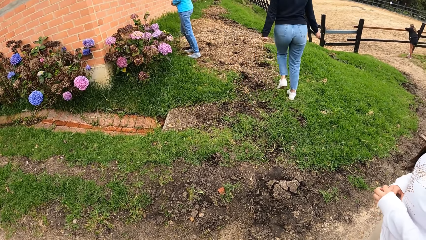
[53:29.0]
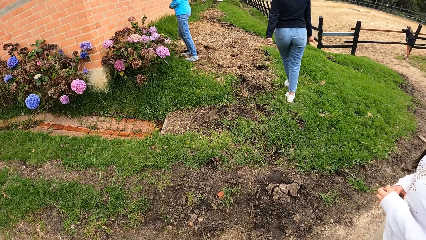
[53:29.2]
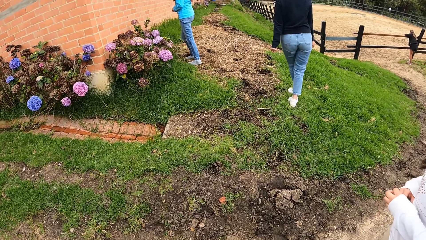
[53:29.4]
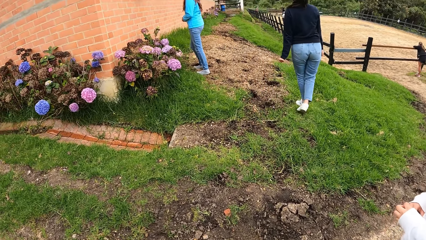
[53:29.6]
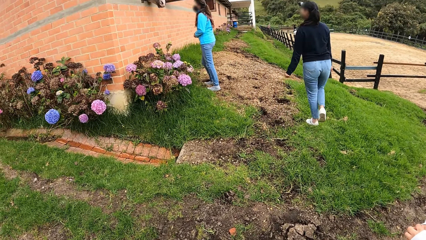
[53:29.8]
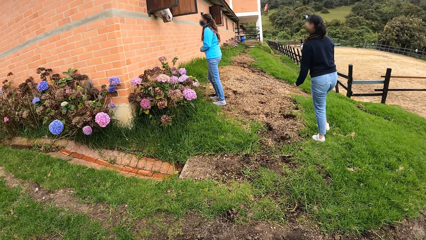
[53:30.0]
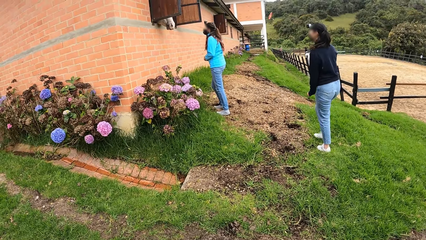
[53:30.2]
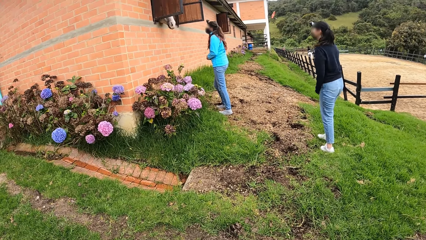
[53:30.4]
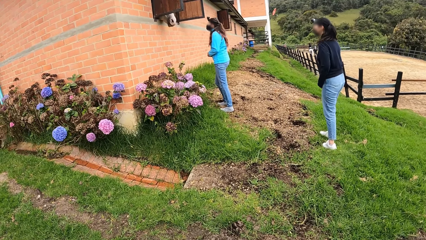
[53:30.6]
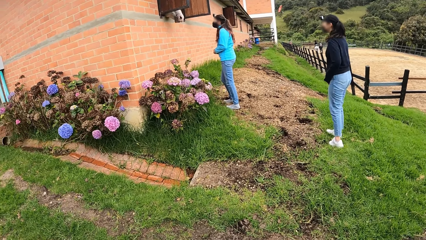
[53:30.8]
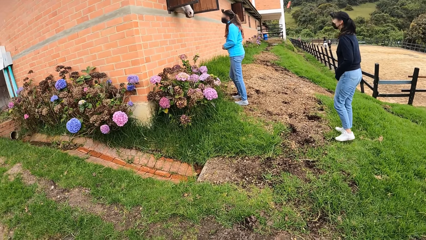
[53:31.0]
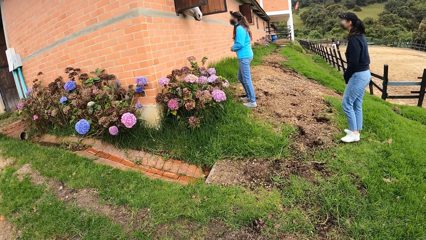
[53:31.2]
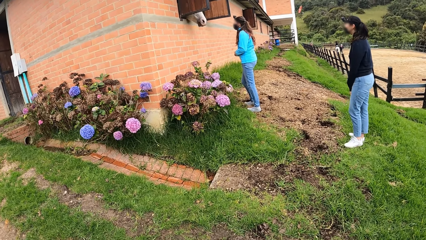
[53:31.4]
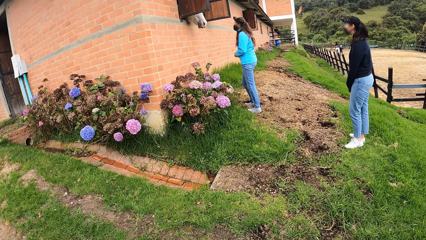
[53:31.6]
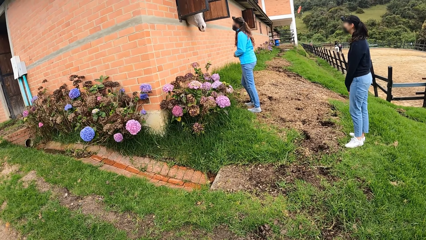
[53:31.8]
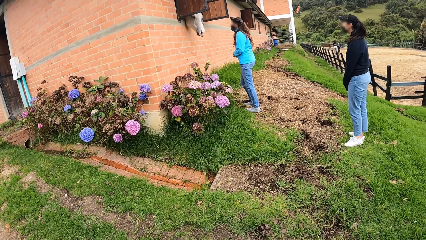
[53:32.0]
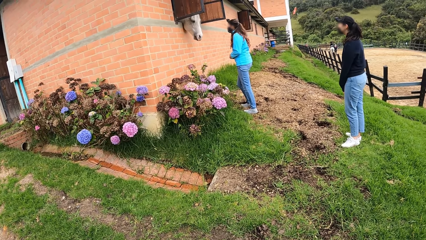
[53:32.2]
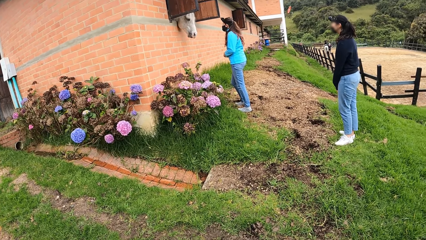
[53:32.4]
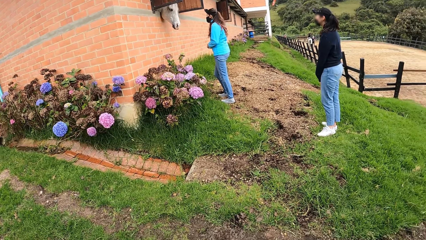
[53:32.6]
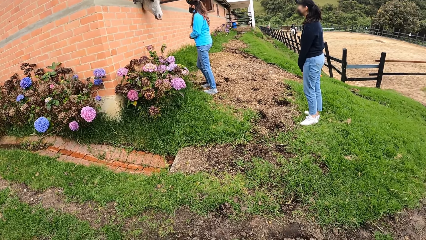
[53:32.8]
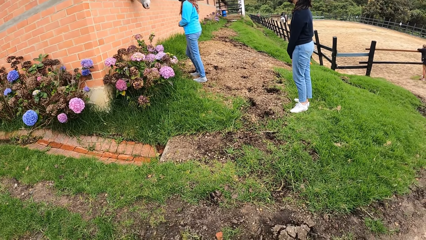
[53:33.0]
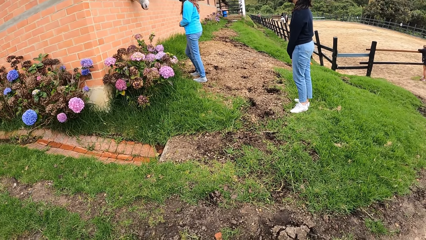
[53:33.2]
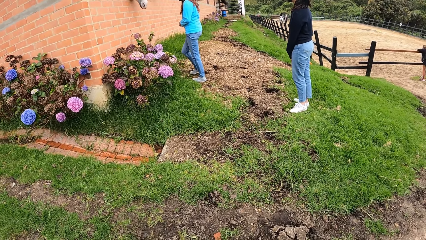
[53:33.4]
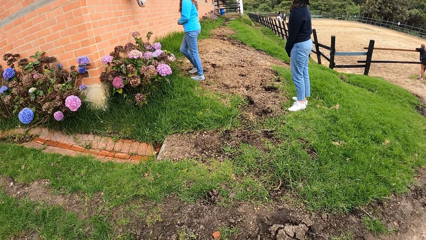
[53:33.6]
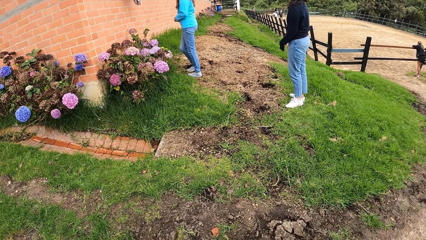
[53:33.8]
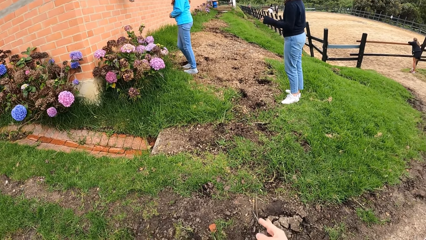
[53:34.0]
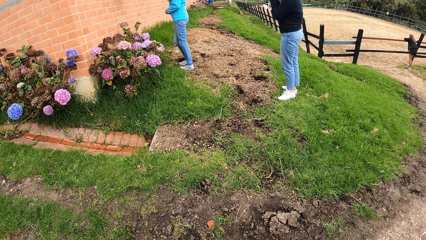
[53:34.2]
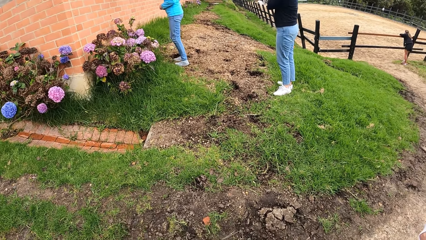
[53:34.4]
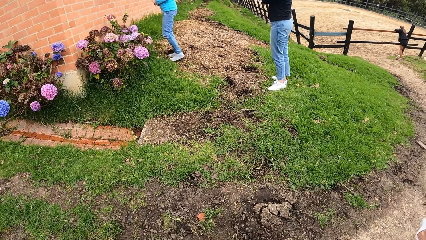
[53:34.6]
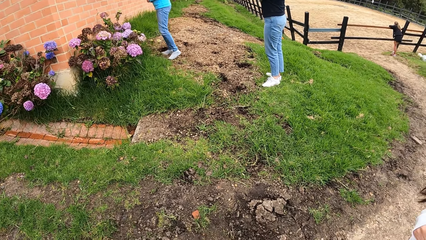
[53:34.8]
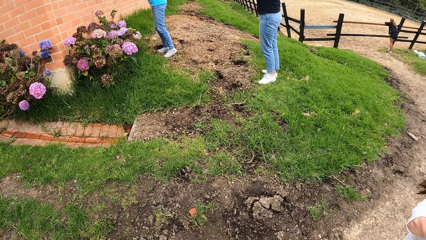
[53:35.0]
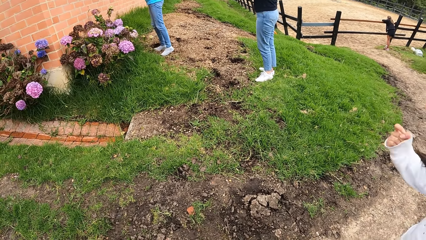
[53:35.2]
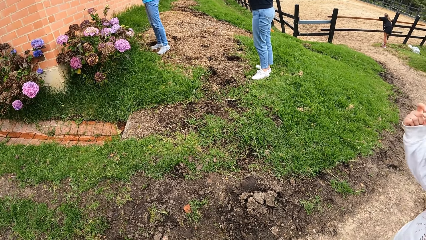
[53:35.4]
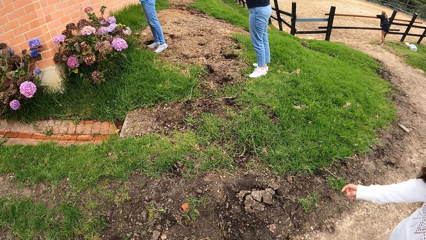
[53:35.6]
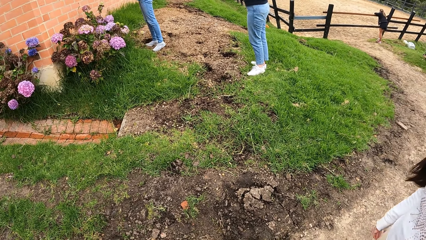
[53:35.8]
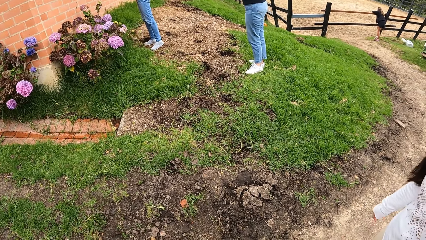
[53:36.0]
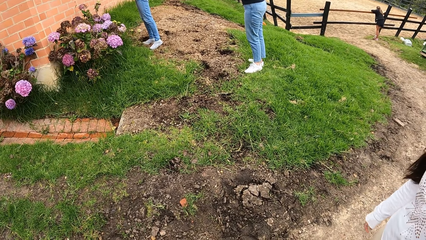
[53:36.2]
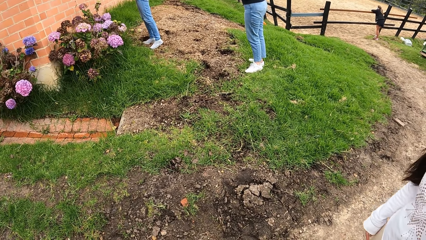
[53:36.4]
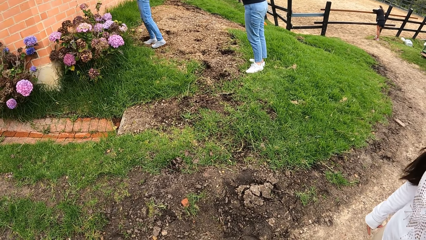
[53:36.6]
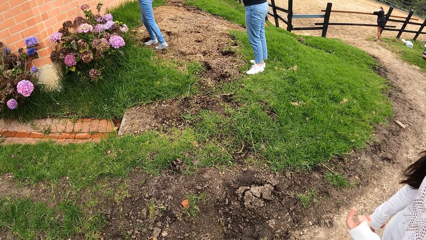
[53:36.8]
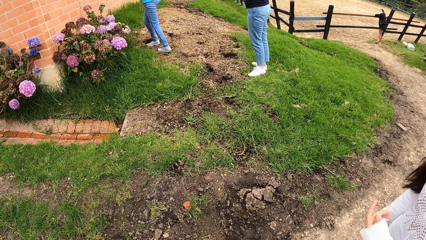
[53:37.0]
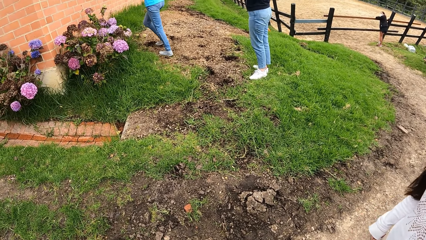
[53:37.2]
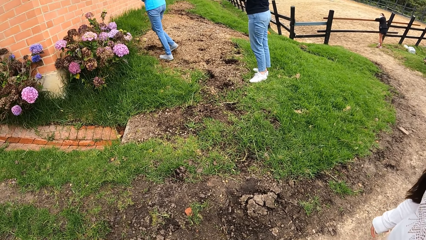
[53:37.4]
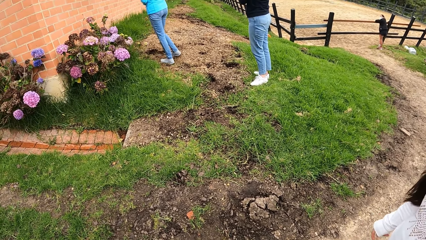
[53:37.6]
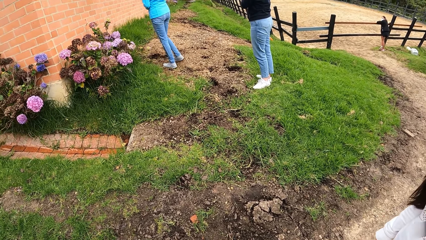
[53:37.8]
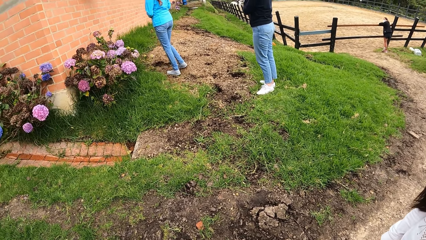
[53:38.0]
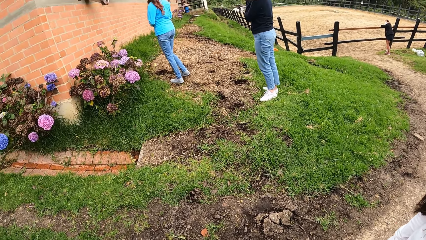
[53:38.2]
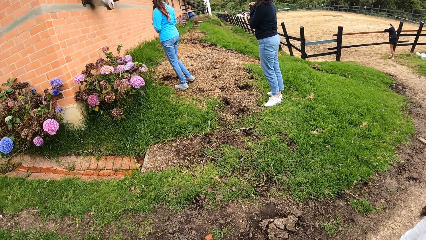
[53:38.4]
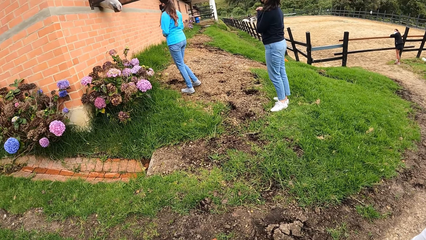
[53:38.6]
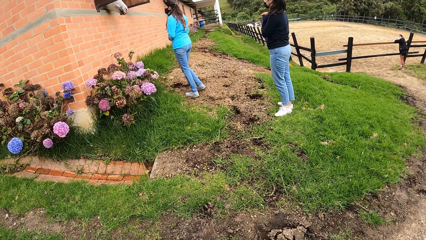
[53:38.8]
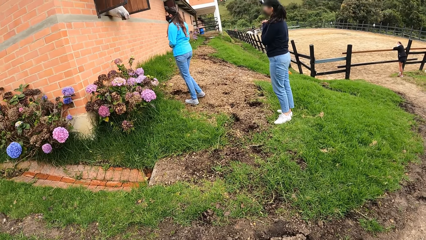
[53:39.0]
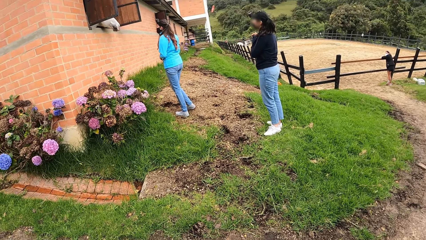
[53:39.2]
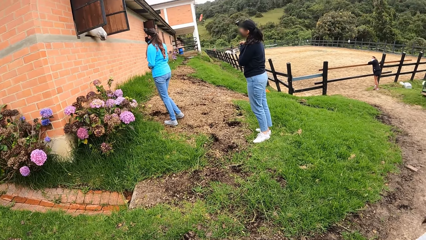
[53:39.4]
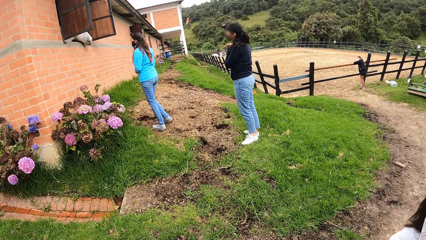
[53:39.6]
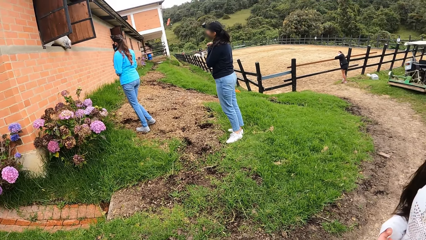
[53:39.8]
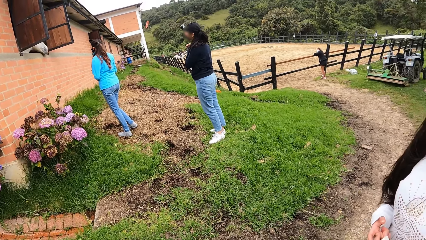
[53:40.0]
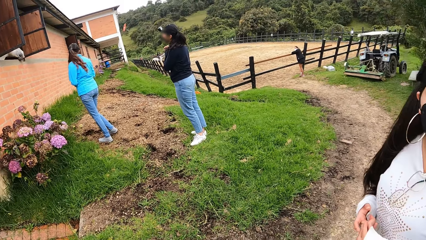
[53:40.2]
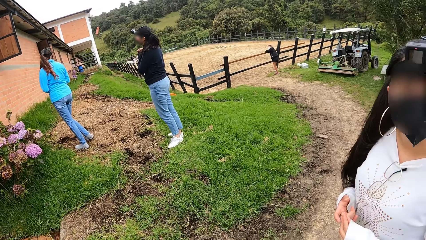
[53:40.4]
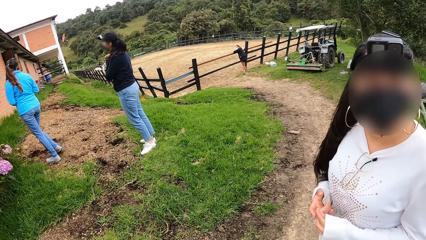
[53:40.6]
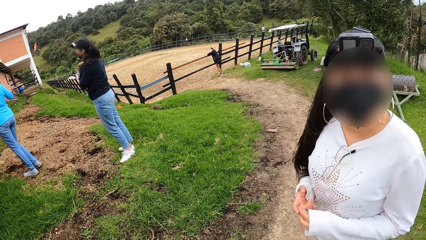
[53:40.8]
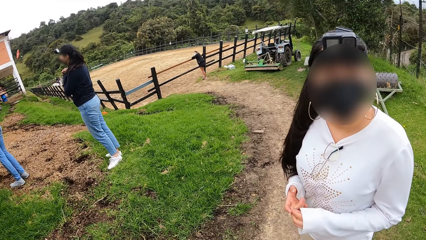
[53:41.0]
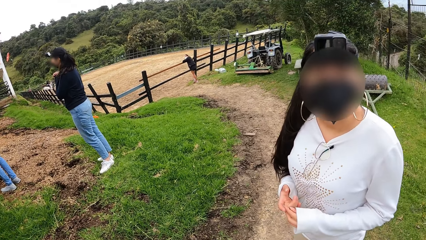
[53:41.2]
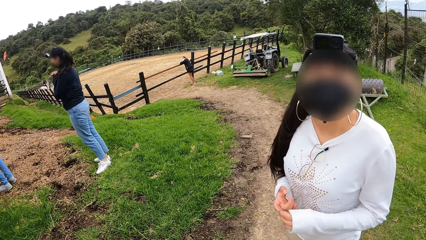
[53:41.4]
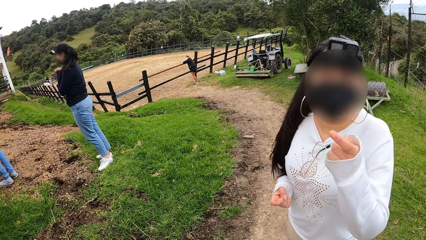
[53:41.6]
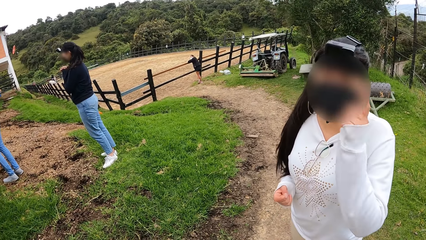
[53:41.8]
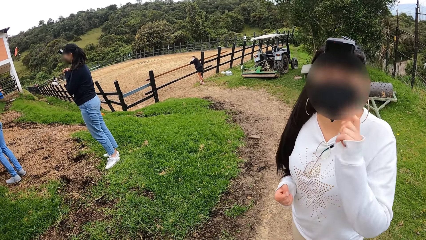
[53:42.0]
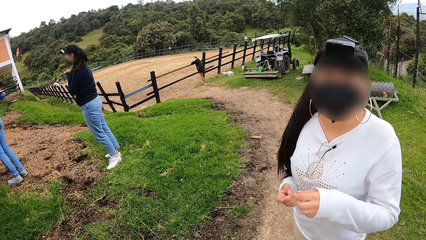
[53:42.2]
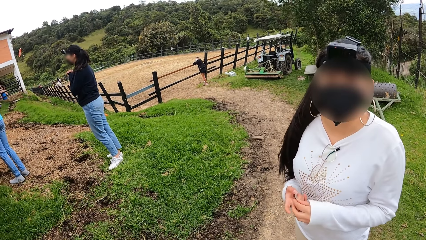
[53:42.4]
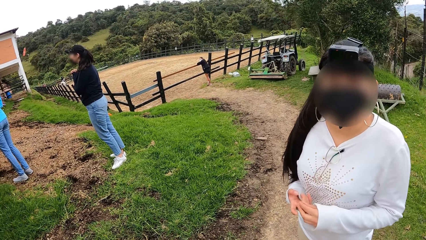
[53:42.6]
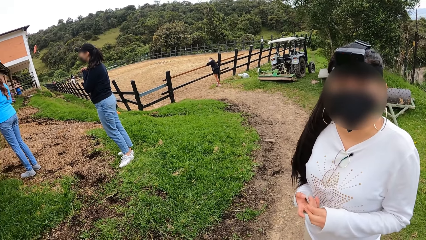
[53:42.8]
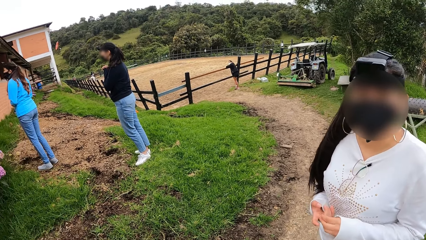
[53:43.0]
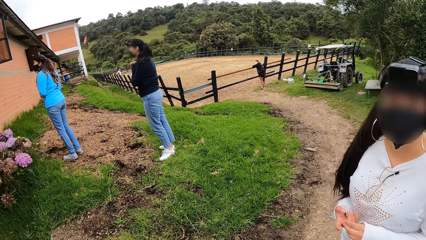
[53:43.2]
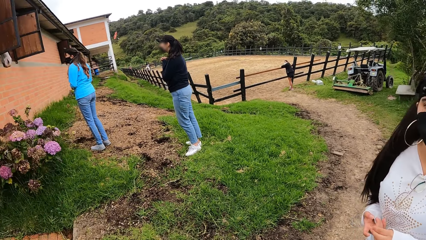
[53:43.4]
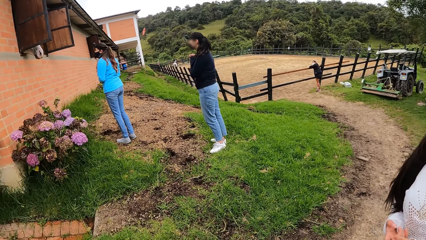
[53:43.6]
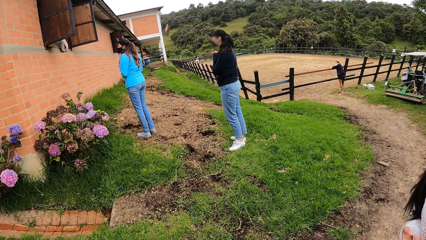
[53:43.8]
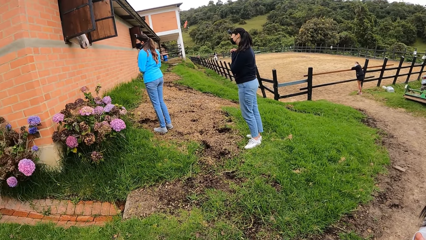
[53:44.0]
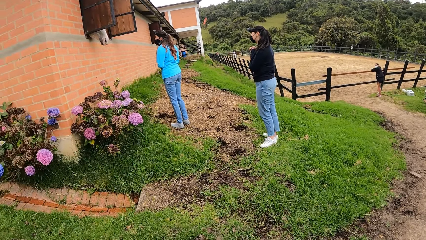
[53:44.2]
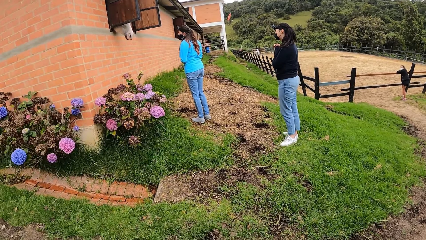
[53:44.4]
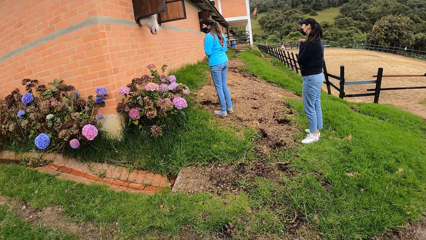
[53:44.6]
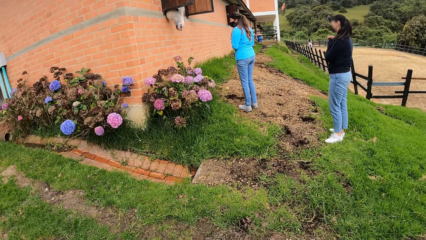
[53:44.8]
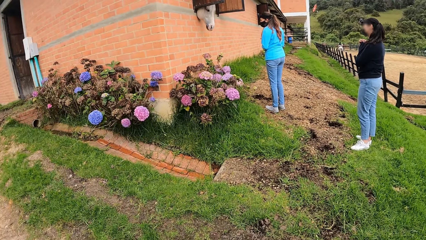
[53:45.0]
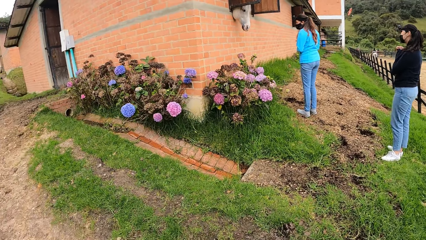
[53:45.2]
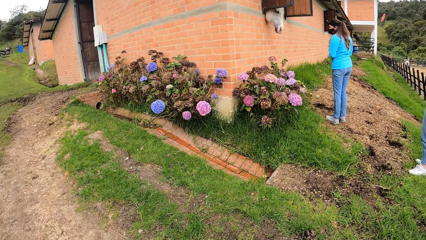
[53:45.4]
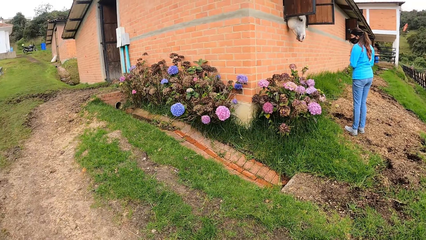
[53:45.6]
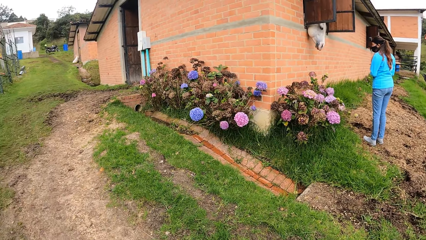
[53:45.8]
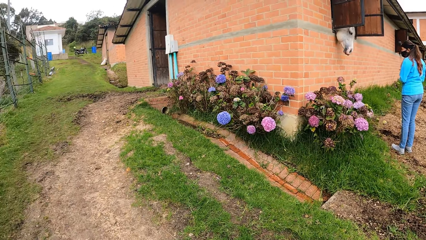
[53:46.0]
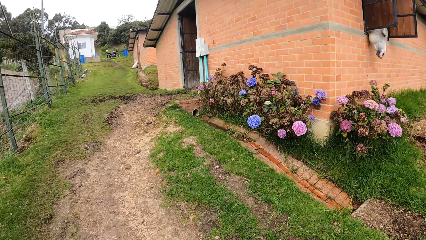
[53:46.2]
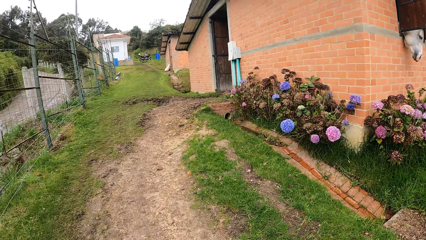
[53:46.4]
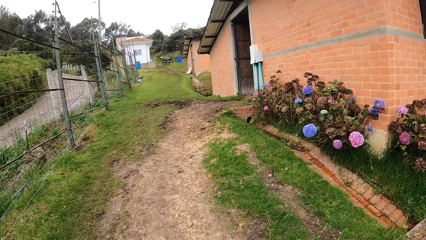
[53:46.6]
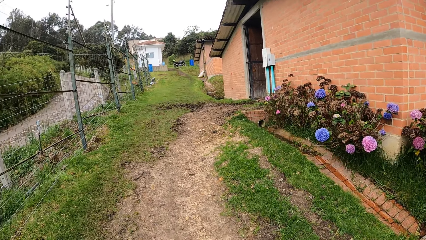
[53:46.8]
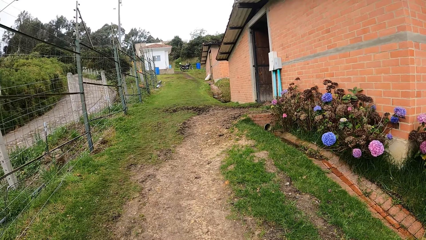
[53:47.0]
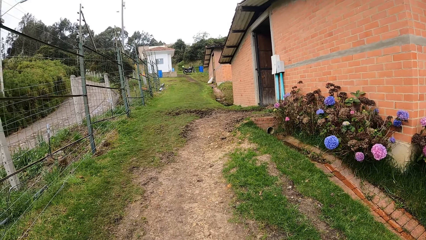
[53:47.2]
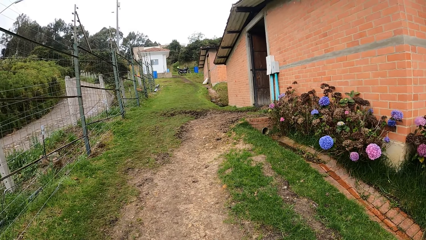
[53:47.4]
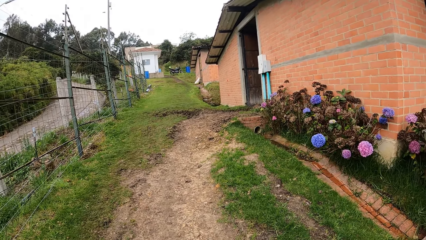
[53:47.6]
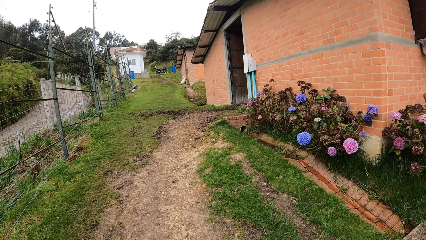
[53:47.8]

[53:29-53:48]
The camera wearer throws grass. They look around.
